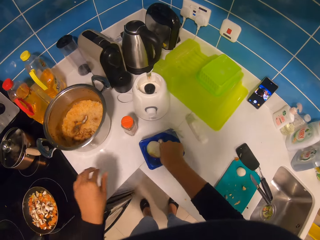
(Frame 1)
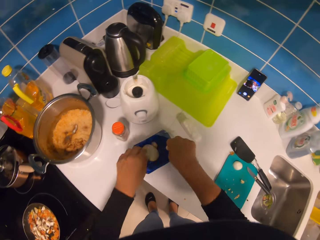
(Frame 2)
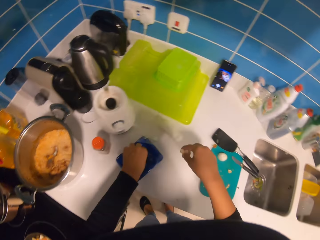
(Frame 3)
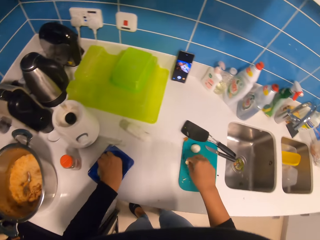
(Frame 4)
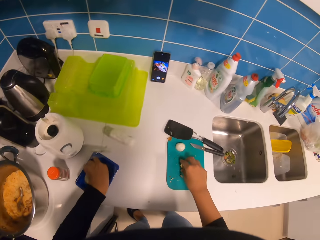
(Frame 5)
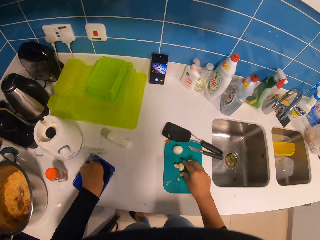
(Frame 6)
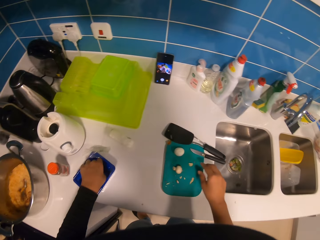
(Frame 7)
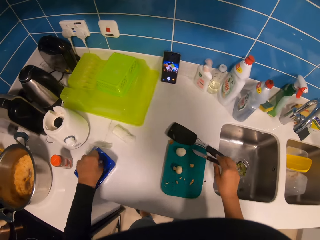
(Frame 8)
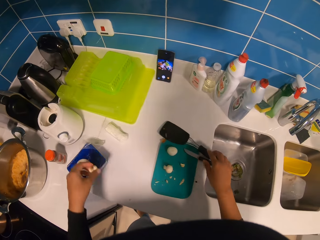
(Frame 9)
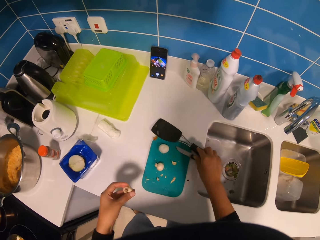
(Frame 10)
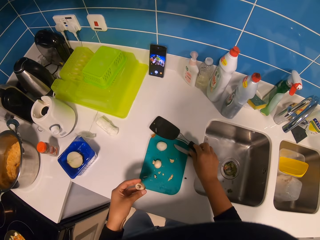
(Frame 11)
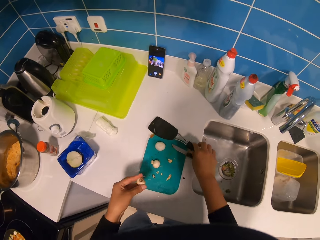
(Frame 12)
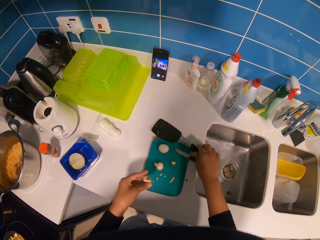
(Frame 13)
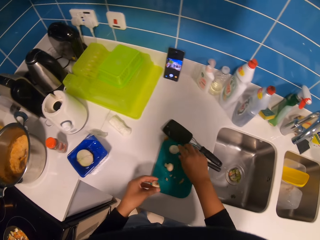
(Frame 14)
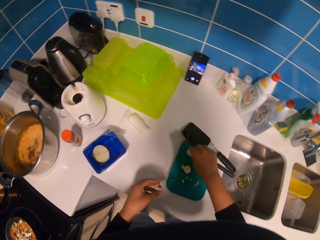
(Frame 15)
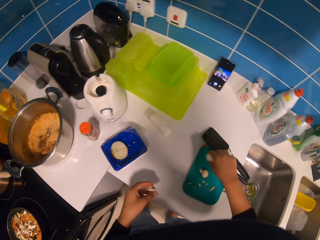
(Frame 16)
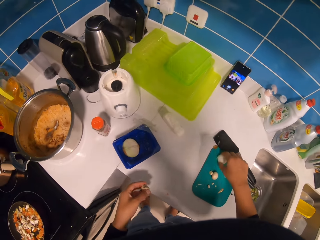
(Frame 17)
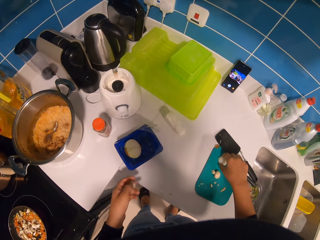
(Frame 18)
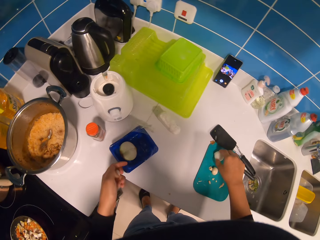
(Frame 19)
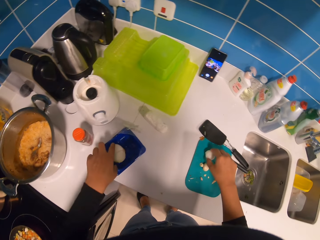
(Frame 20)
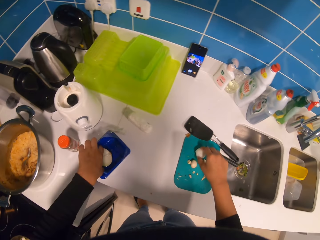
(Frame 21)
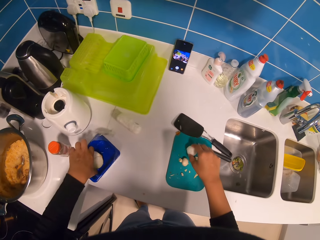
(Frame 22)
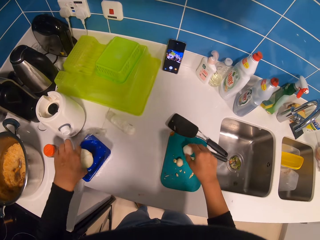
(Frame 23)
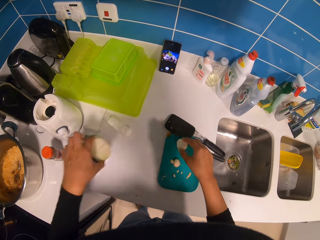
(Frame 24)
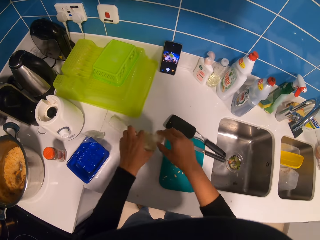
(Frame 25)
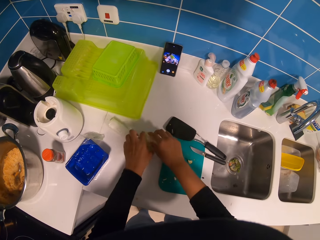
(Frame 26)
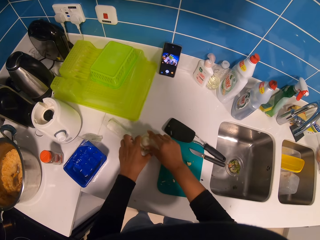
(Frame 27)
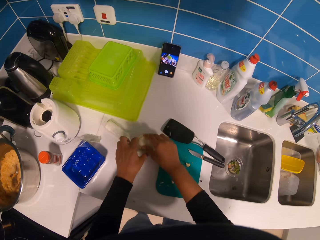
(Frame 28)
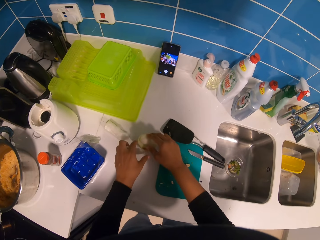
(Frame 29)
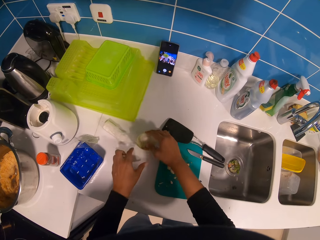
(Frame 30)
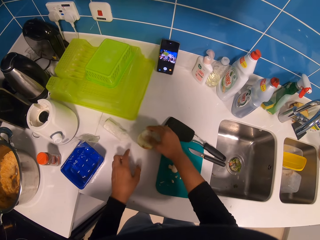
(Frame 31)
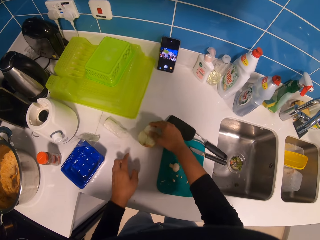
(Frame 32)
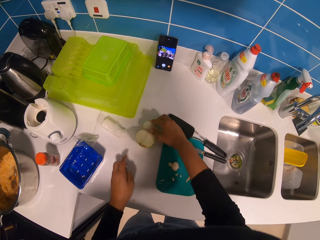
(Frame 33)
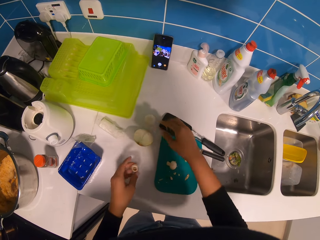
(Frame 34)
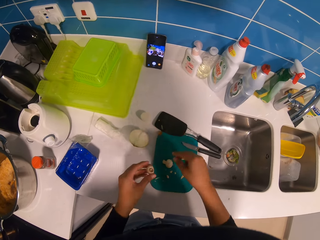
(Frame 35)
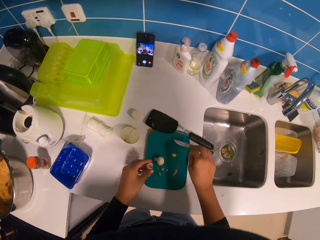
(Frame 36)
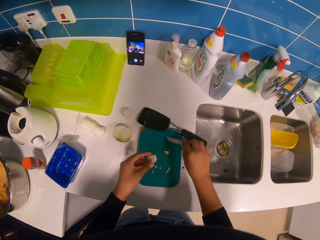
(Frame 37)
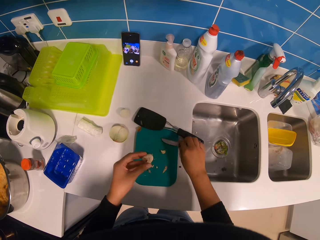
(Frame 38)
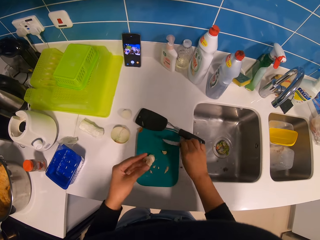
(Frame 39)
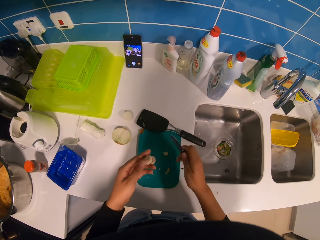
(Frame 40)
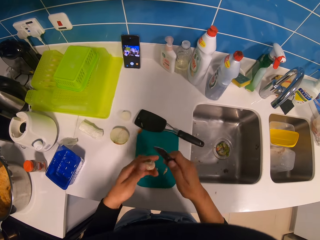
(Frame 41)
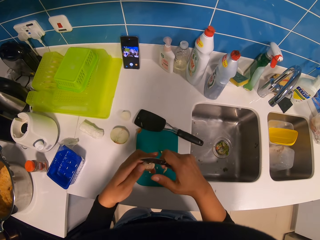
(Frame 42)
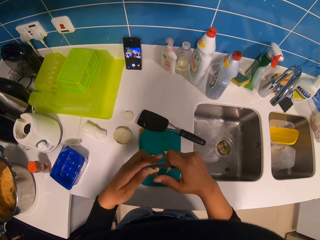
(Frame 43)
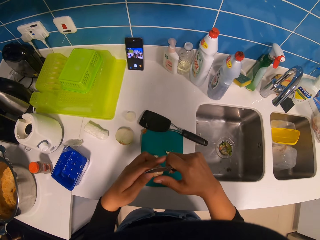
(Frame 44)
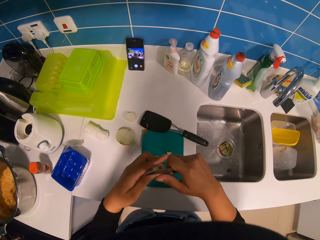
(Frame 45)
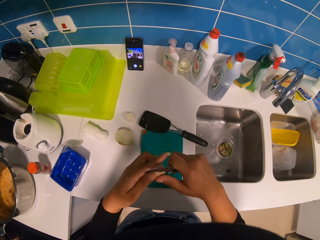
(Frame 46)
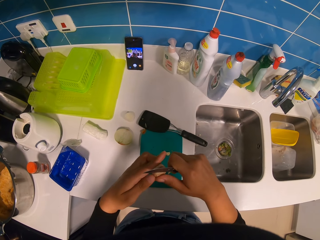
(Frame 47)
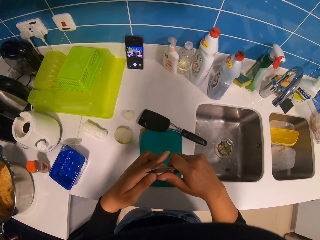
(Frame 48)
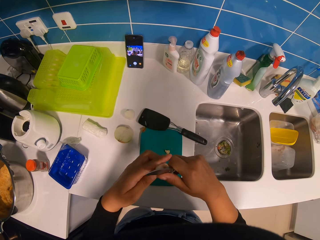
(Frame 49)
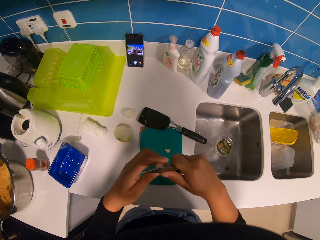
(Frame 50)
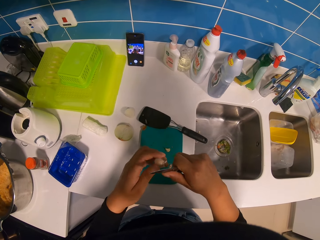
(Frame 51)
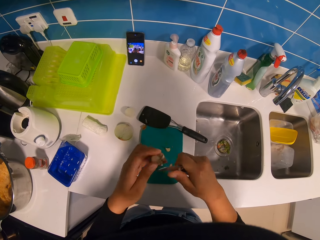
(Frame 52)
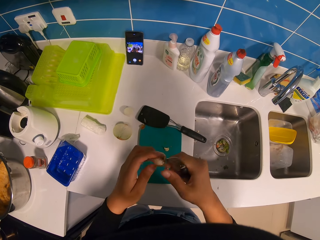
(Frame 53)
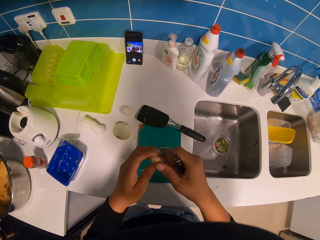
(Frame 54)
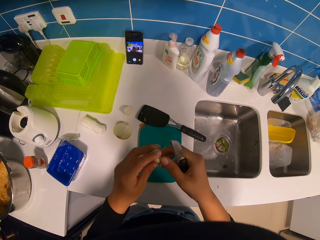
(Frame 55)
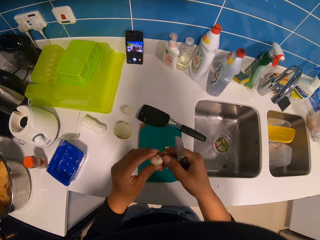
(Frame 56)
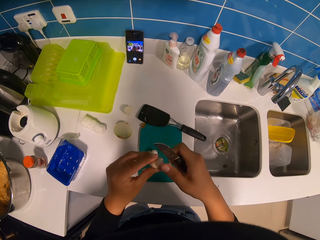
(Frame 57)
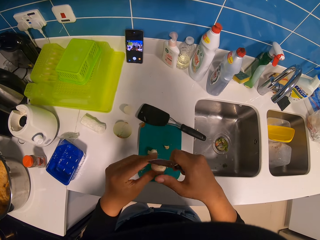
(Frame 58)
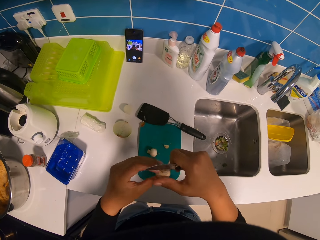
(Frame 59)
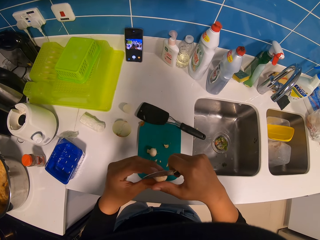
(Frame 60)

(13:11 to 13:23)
The camera wearer moves an onion. They pick a mushroom in a tin. They pick a ginger in the tin and put the ginger on a chopping board. They touch a knife. They pick the ginger on the chopping board. They pick the onion in the tin and put the onion on a table. They pick up the knife. They remove peels. They chop the mushroom.

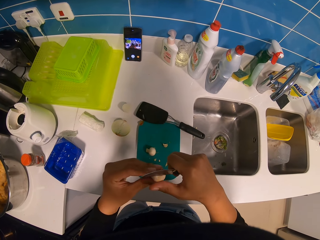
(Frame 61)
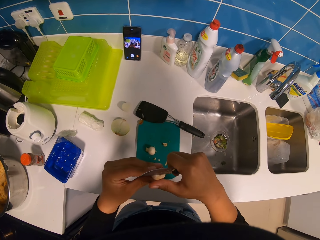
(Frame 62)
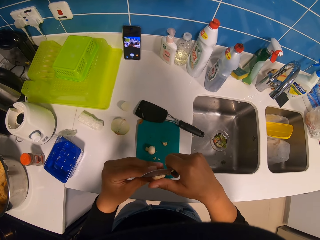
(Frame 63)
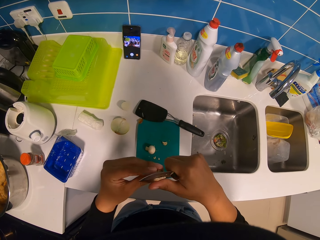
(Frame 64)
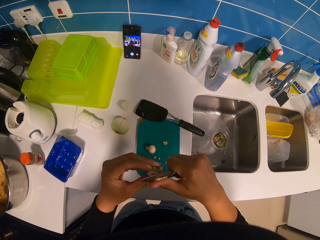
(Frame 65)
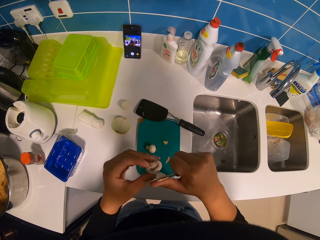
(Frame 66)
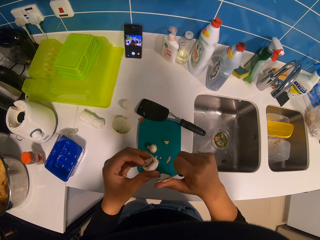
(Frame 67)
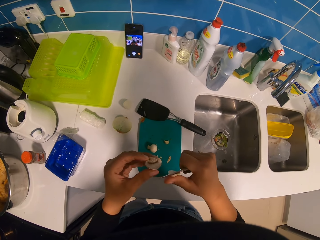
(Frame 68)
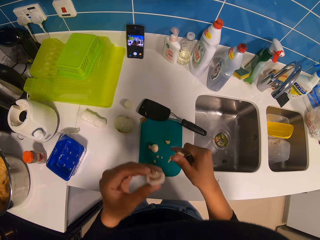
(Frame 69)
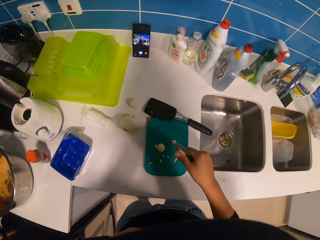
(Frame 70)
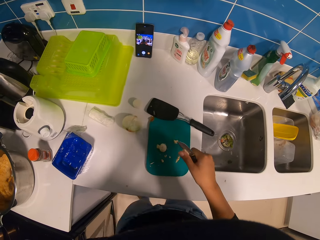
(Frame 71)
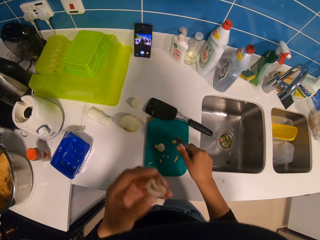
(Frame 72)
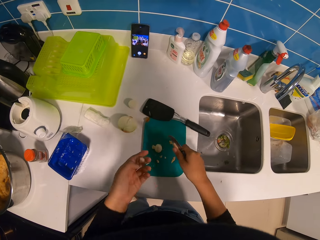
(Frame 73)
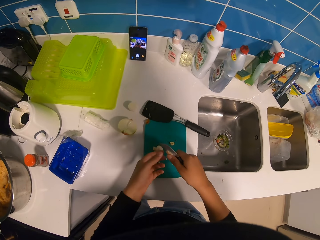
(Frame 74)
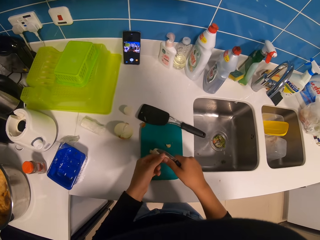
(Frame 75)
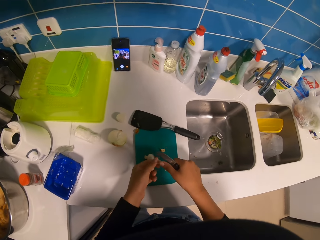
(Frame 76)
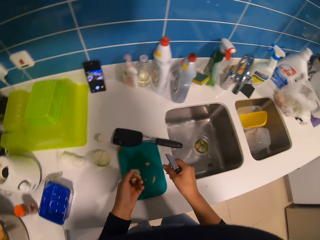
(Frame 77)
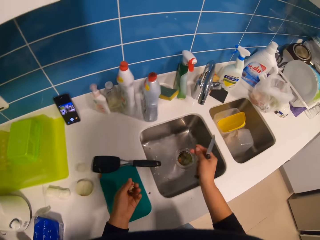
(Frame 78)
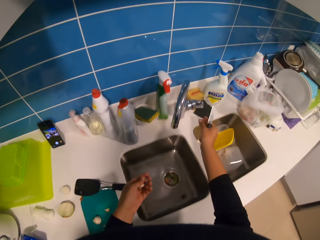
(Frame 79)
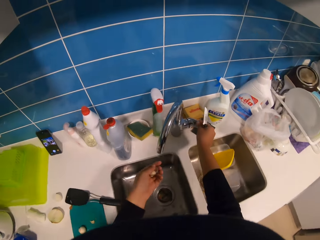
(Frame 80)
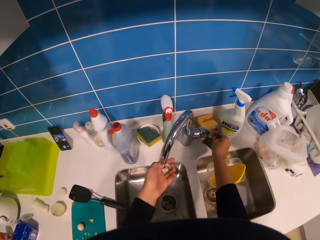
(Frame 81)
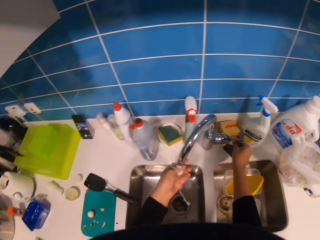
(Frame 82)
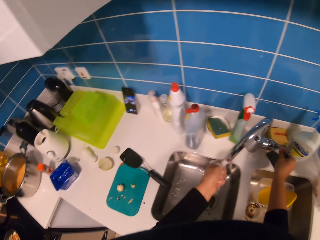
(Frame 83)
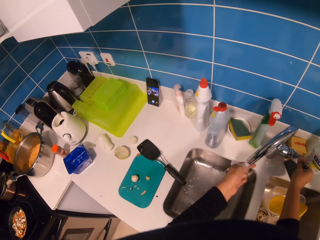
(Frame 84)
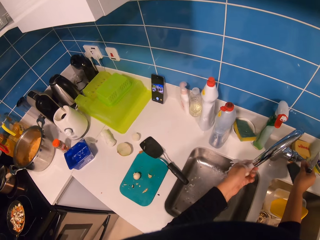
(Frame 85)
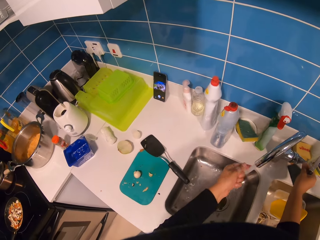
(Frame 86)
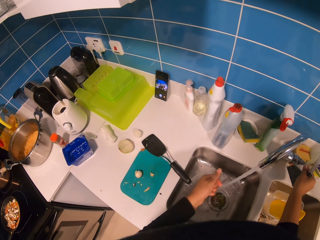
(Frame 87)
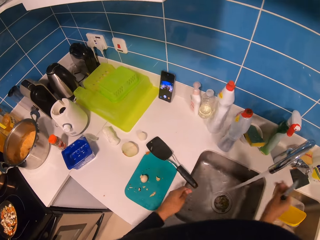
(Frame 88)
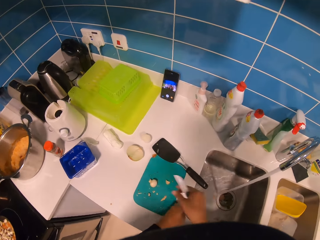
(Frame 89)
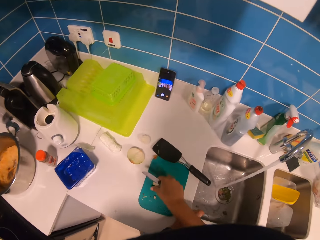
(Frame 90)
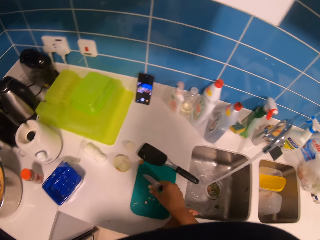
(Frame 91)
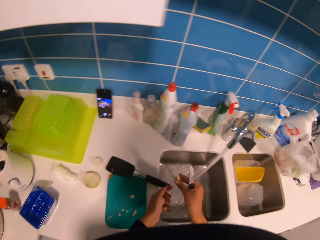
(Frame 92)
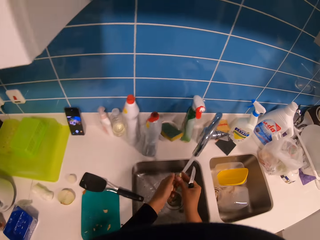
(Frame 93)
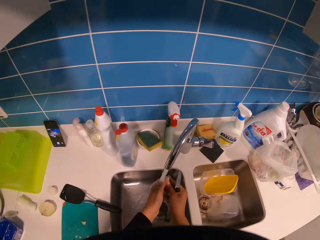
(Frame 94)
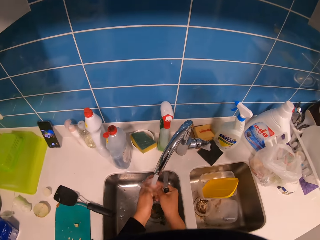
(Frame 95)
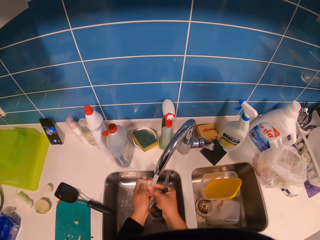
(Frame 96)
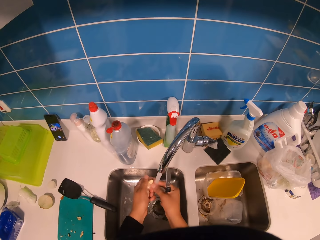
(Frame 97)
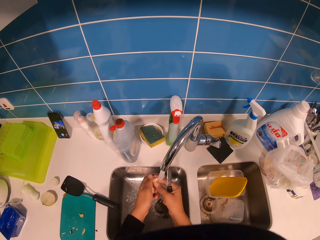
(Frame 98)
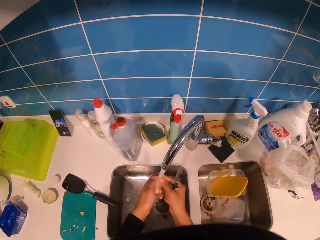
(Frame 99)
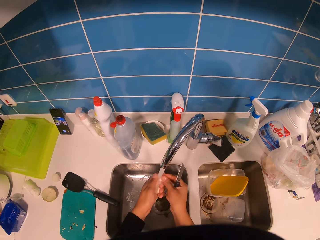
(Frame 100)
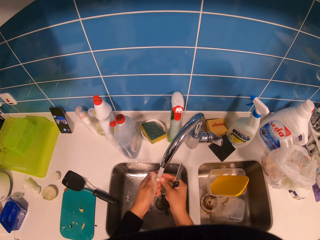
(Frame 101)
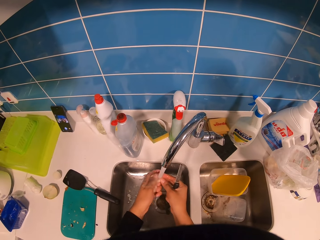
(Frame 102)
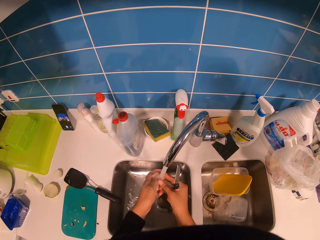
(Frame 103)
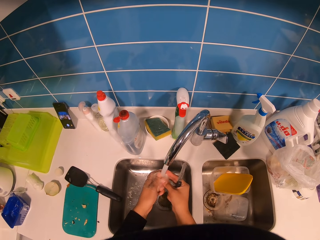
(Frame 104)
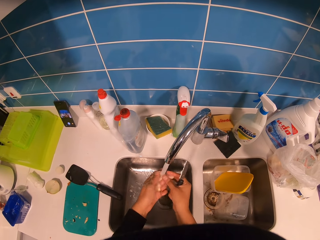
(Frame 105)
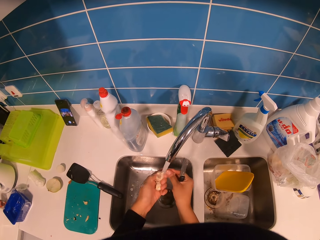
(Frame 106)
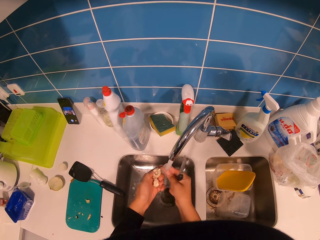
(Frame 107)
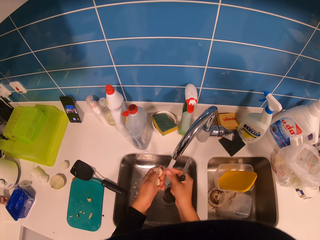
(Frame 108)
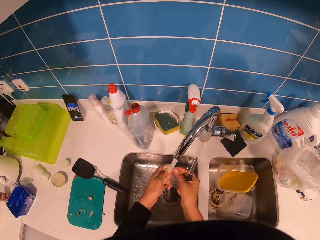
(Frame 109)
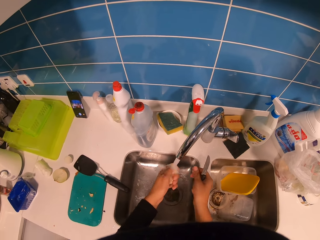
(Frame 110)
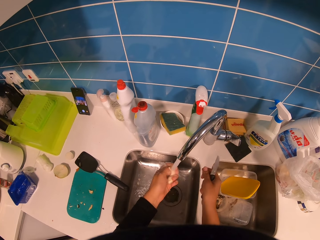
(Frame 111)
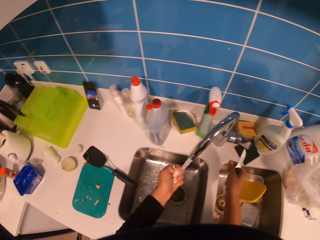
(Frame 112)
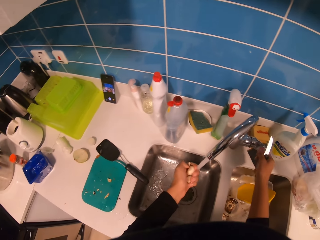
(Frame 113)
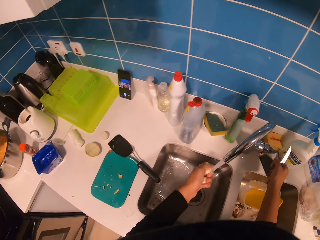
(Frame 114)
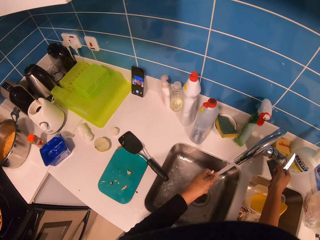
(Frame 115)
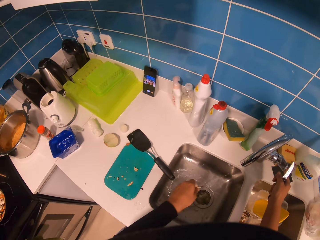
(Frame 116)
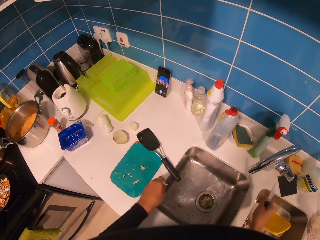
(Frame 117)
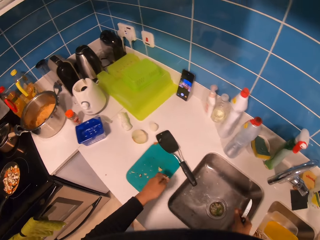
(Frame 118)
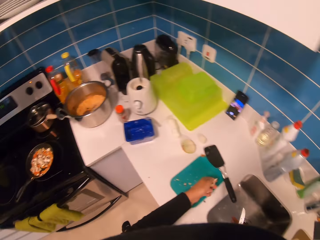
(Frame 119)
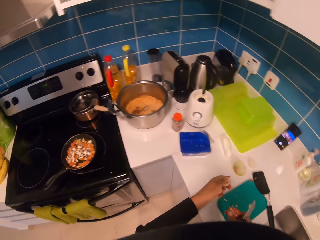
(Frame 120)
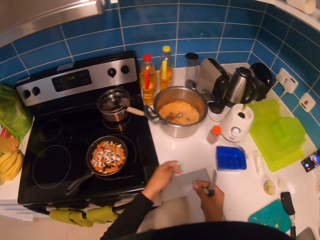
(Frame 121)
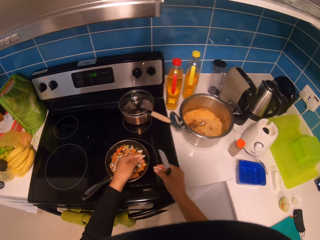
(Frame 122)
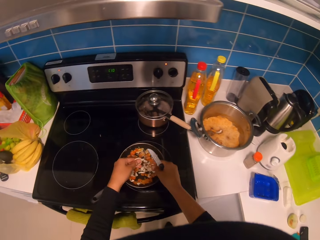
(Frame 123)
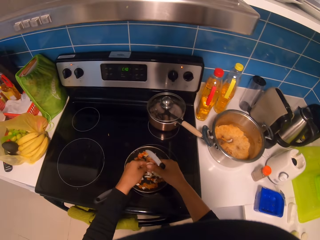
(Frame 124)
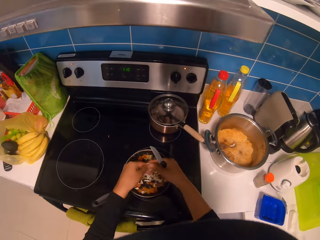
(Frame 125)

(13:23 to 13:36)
The camera wearer puts a piece of mushroom on a chopping board. They open a water tap. They wash the mushroom in a sink. They pick the mushroom on the chopping board. They wash the mushroom in the sink. They close the water tap. They put an onion in a pan. They crush the mushroom in a frying pan.
